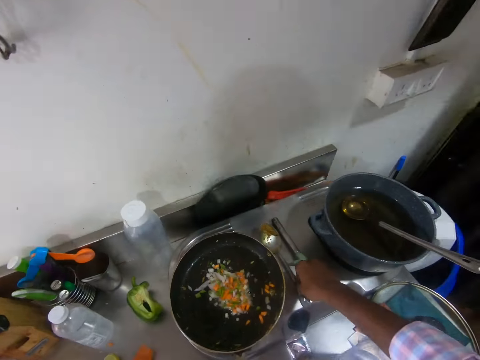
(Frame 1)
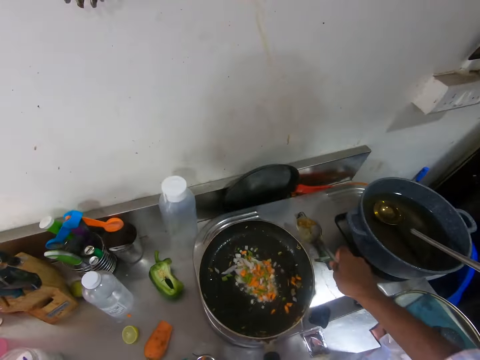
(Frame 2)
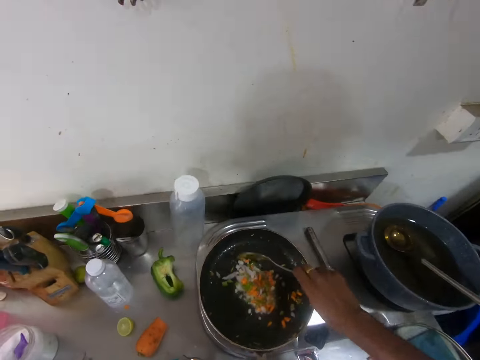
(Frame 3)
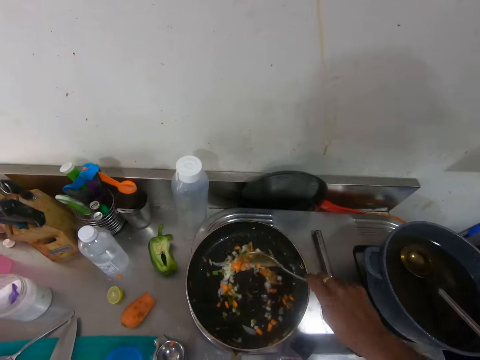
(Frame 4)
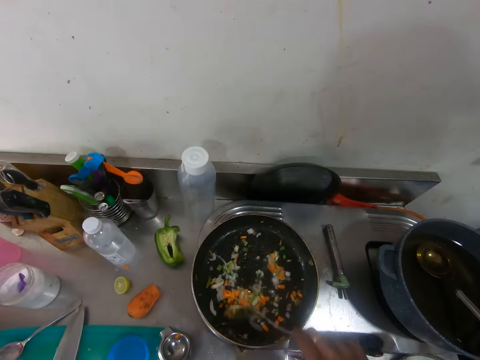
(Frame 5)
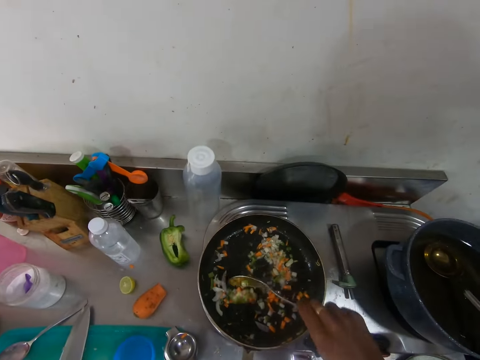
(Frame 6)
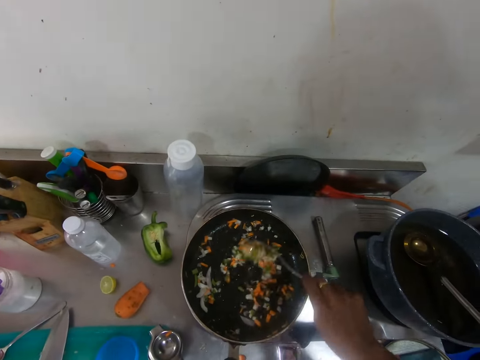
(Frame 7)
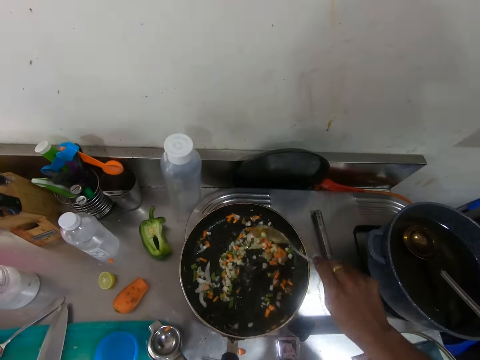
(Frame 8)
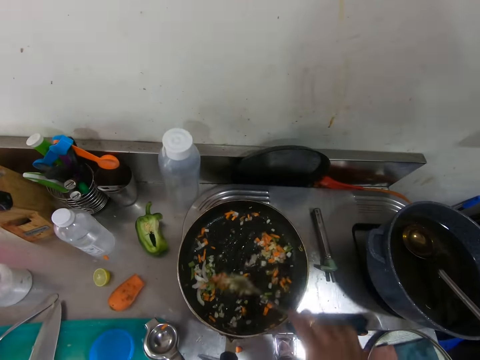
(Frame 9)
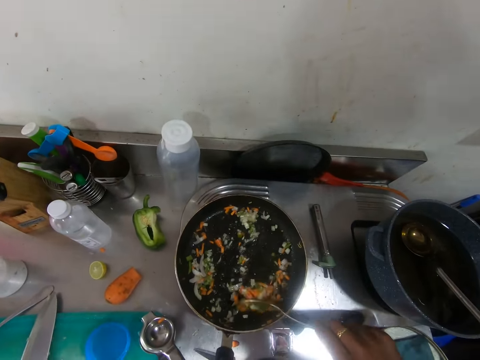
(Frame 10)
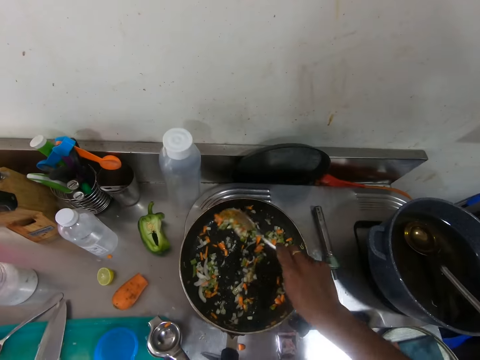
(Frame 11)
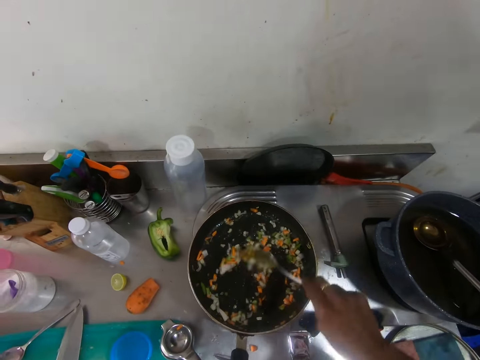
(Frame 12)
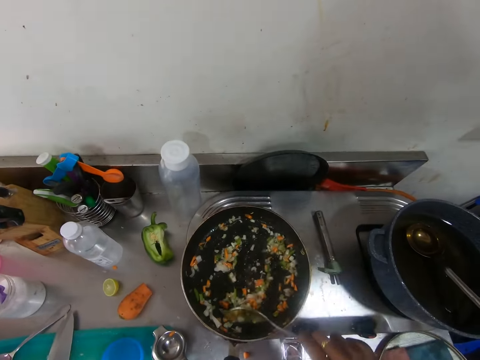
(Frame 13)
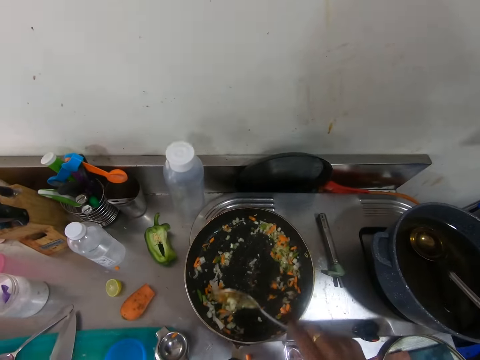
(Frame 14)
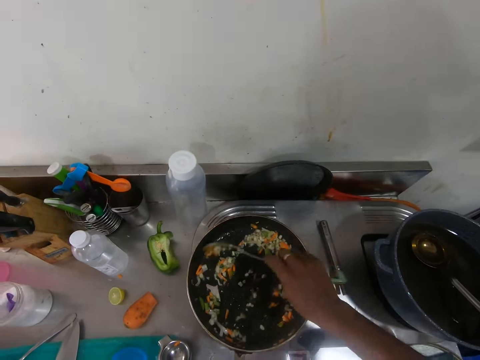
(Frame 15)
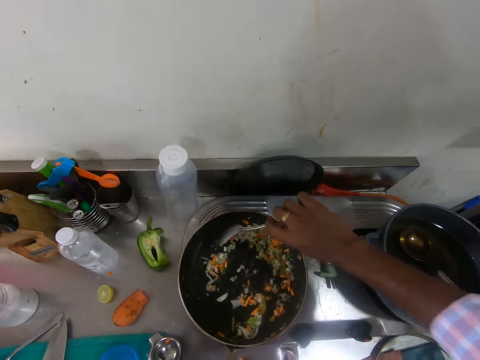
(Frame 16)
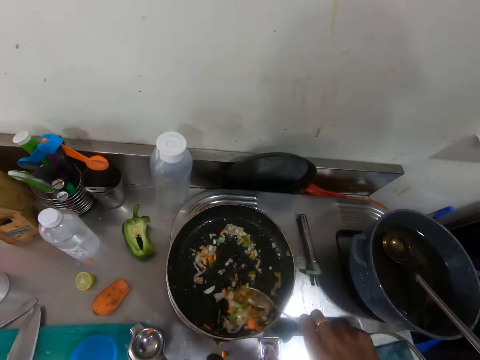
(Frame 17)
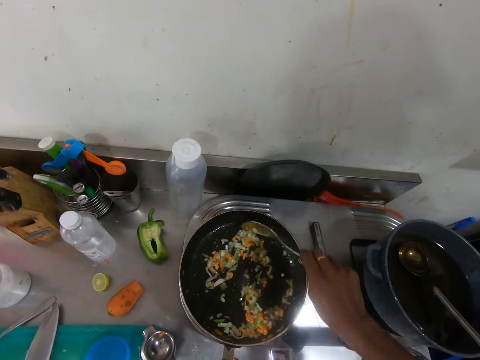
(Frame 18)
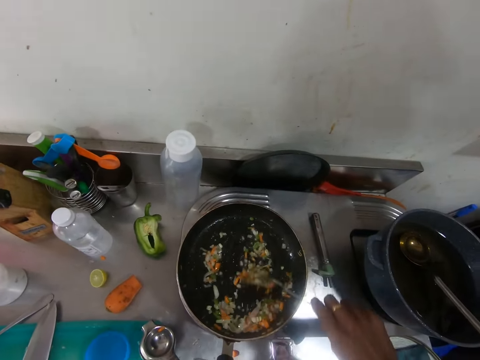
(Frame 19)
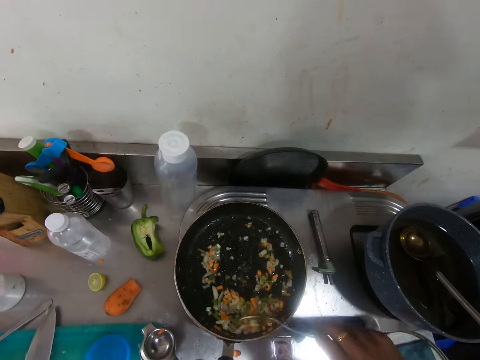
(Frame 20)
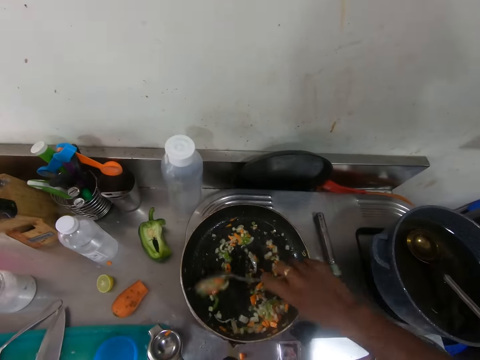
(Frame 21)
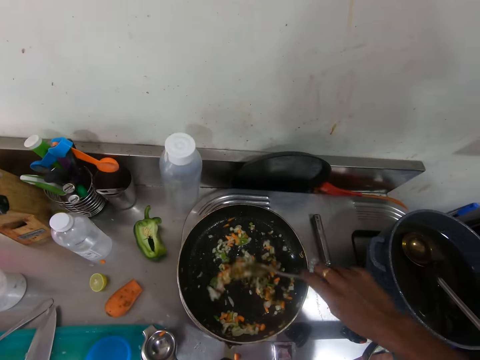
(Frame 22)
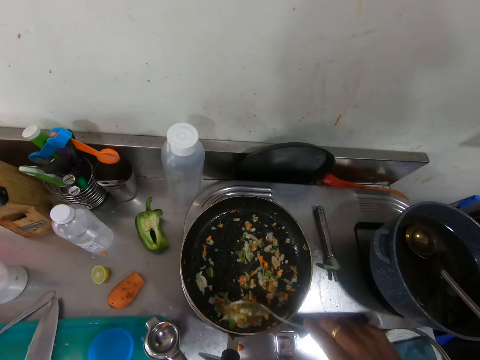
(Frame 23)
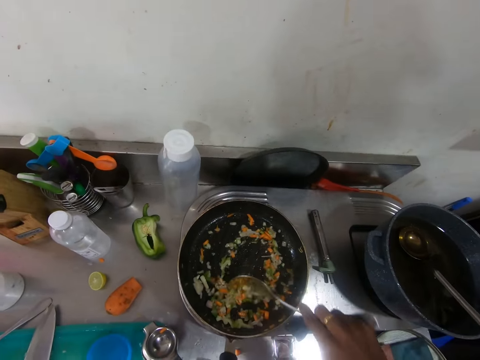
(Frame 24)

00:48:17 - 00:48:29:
The camera wearer picks the spoon from the cooker with his right hand. He mixes the vegetables in the frying pan with the spoon in his right hand.

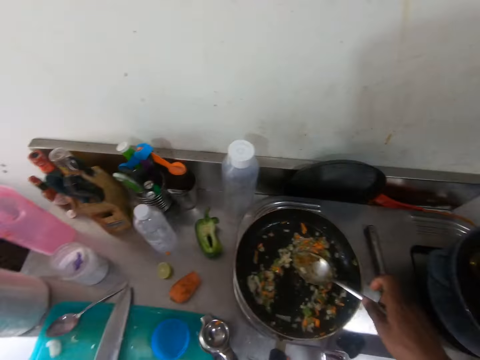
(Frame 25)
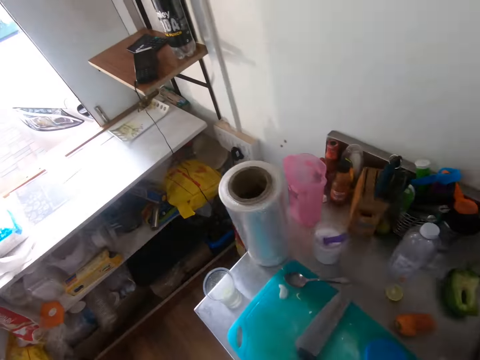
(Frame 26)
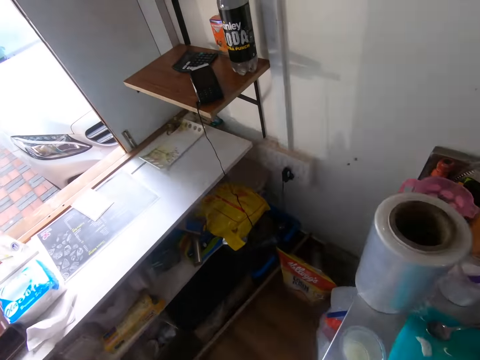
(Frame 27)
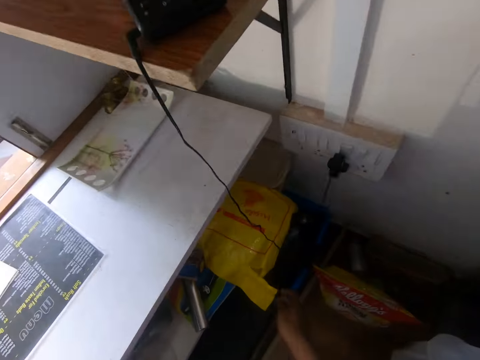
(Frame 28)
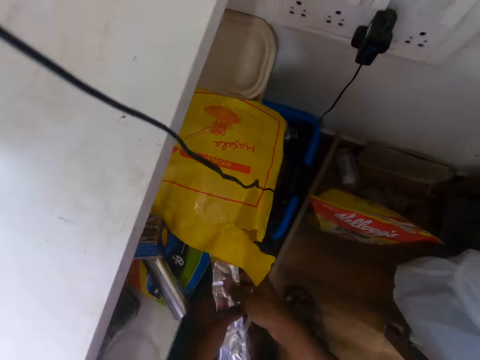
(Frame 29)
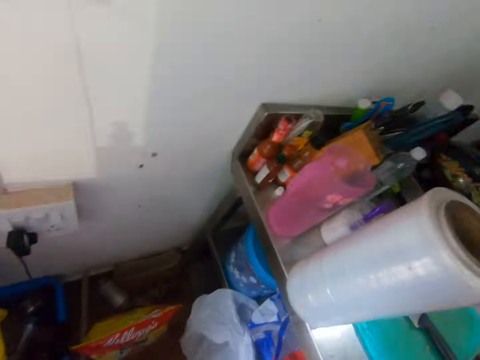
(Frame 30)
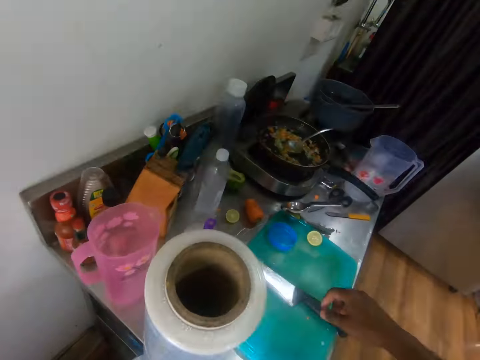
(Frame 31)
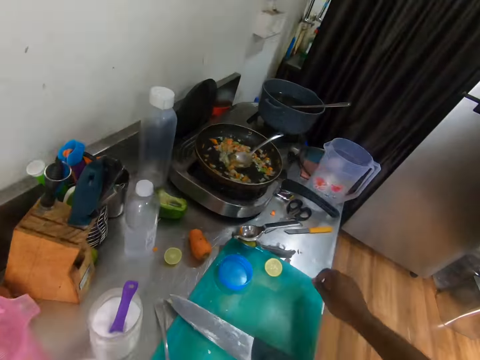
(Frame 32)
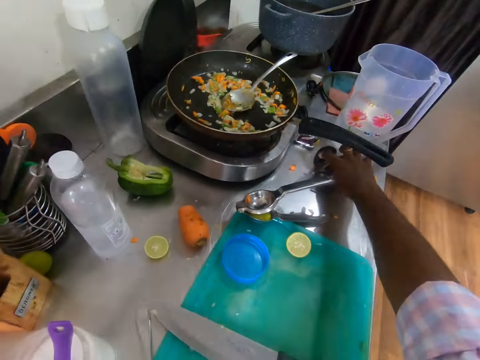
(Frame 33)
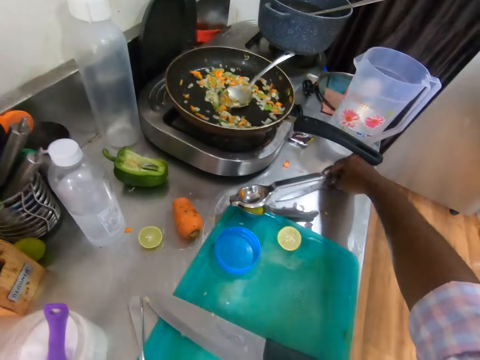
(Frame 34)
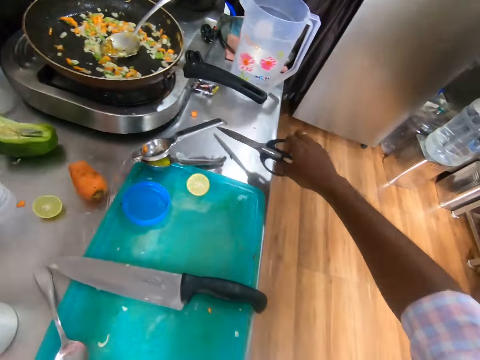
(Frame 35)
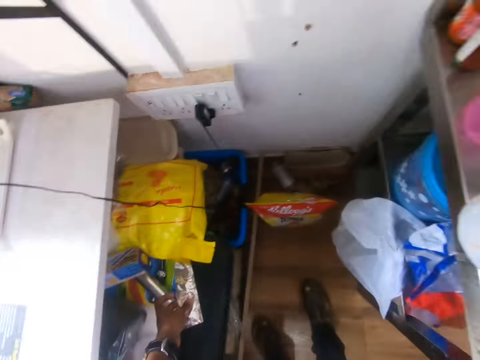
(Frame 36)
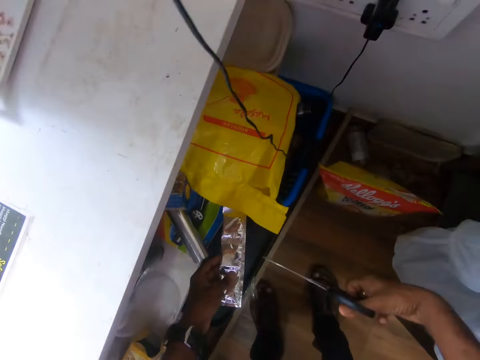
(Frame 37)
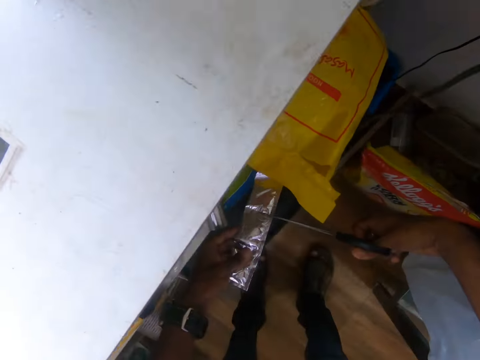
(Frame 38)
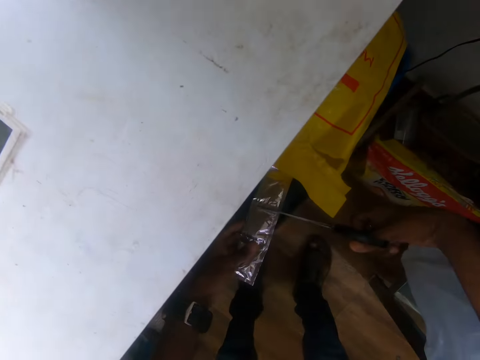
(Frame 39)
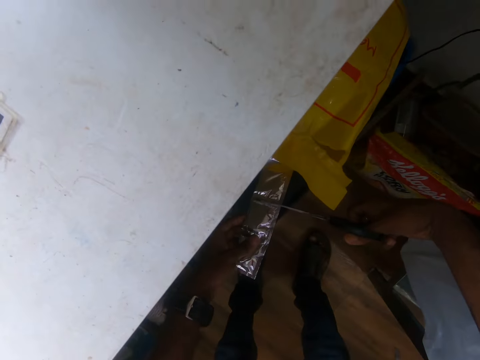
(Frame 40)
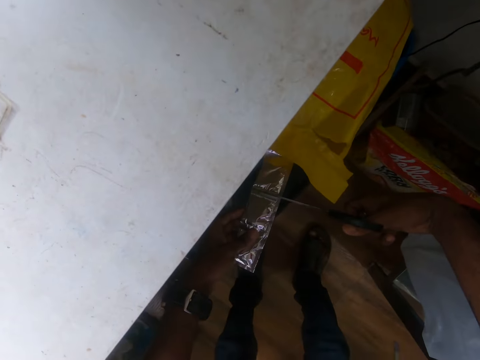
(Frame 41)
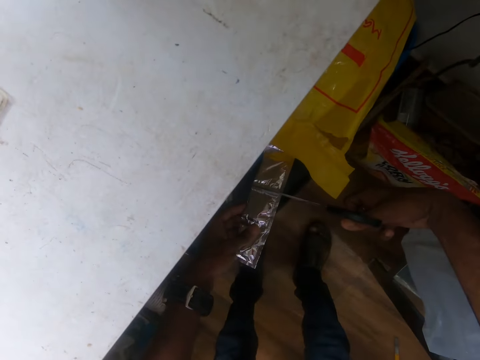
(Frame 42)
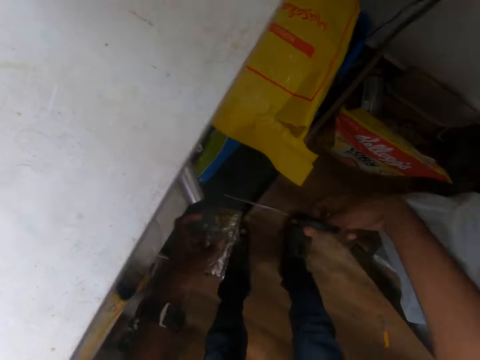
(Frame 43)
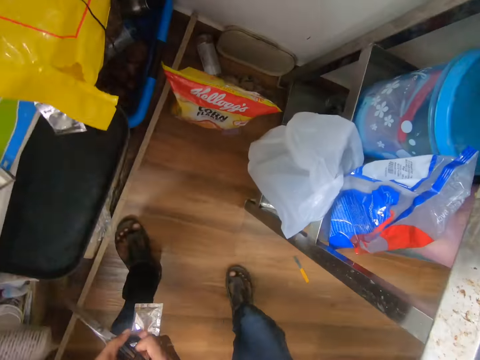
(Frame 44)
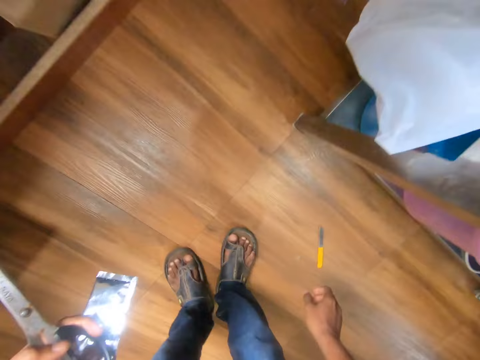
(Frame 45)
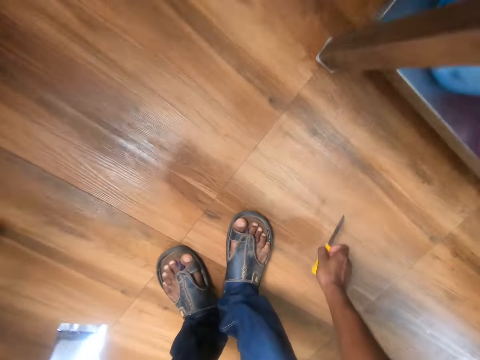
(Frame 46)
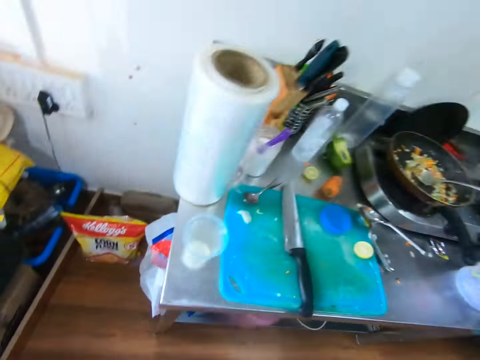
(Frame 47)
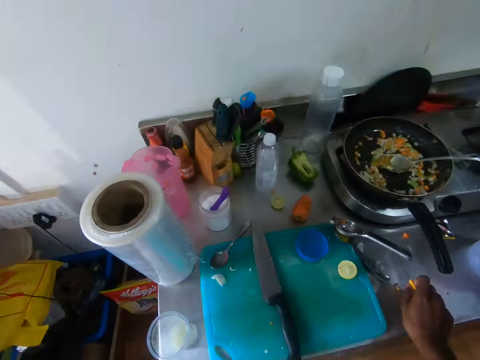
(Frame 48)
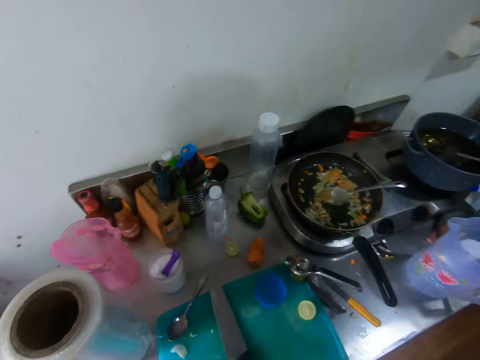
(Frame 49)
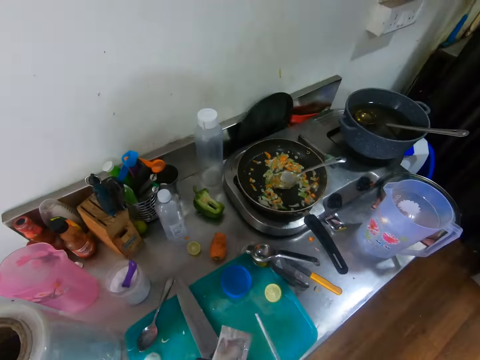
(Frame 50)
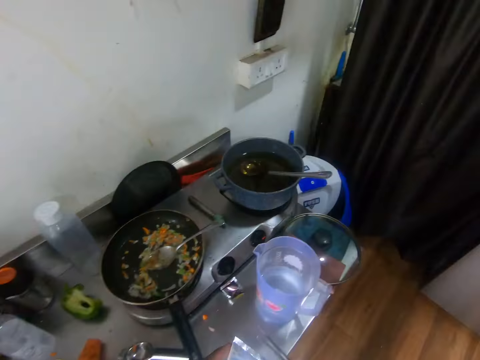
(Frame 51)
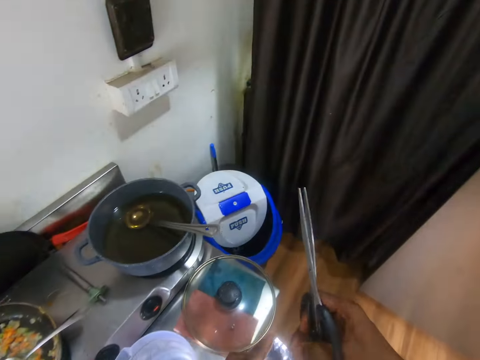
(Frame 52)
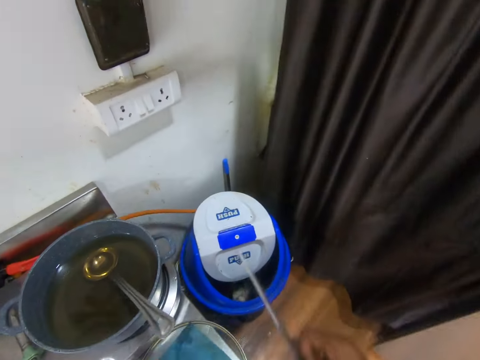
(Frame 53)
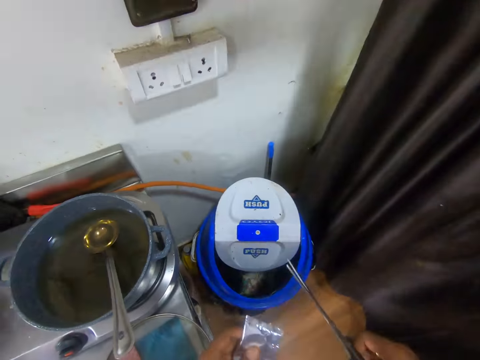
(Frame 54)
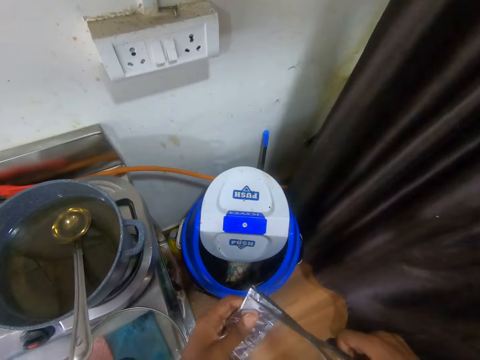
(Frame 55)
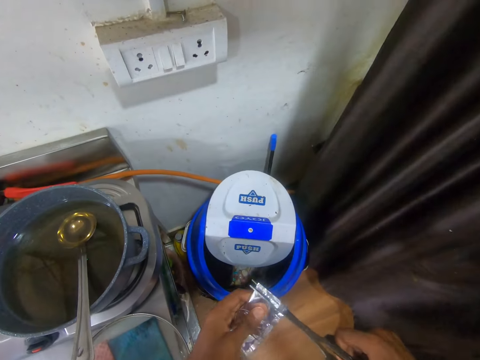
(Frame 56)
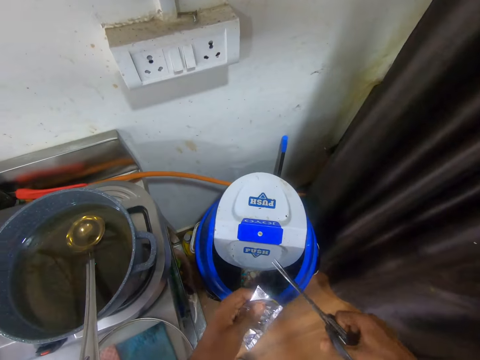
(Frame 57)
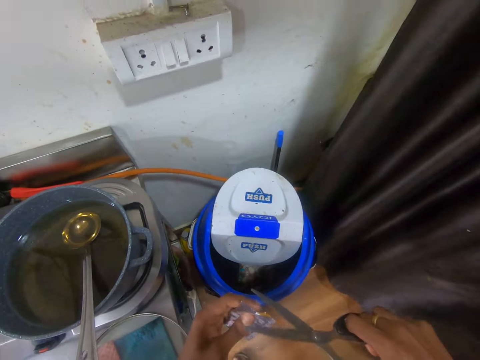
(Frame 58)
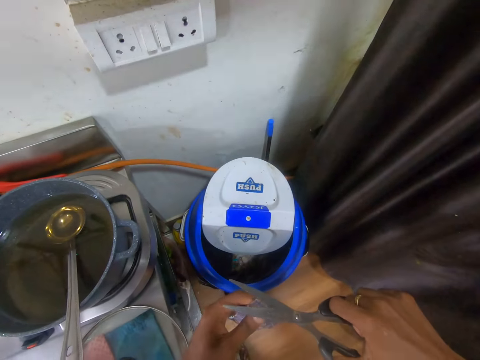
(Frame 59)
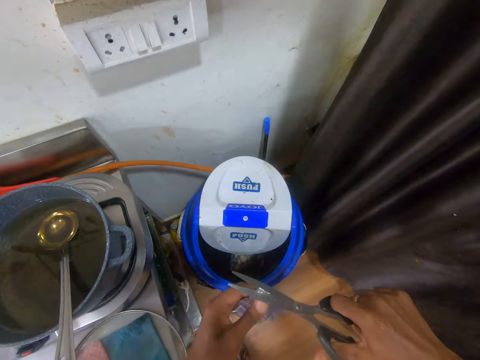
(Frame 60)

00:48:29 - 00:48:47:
The camera wearer pulls a roll of seasoning sachets from a shelf with his hands. He walks around the room. He picks the knife from the chopping board. He picks a pair of scissors from the counter with his right hand. He cuts two seasoning sachets from the roll in his left hand with the pair of scissors in his right hand. He passes the pair of scissors to his left hand from his right hand. He picks the small knife from the floor with his right hand. He drops the small knife on the counter with his right hand. He cuts a sachet of seasoning in his left hand with the pair of scissors in his right hand.
